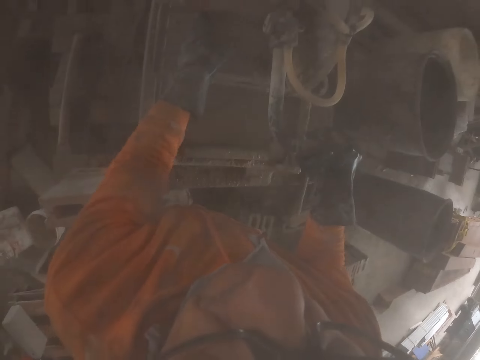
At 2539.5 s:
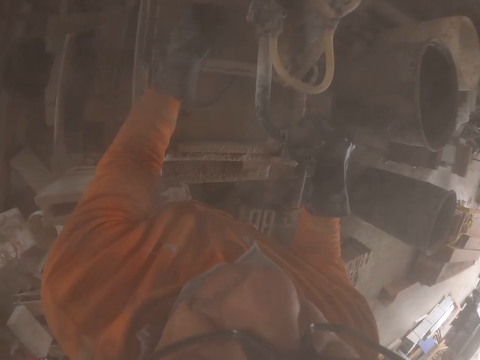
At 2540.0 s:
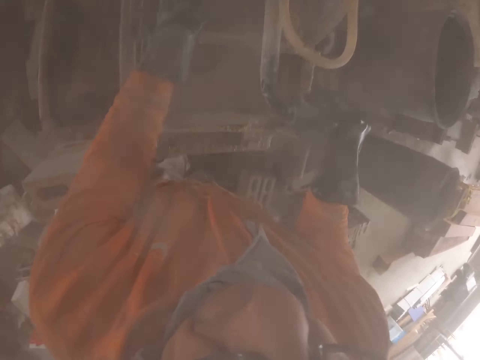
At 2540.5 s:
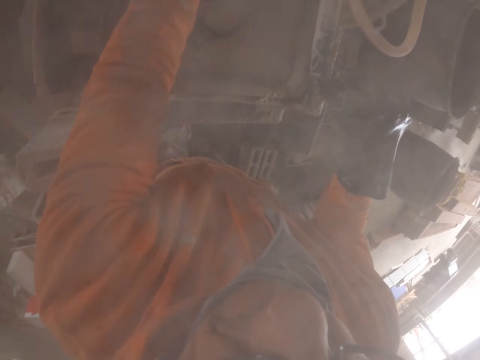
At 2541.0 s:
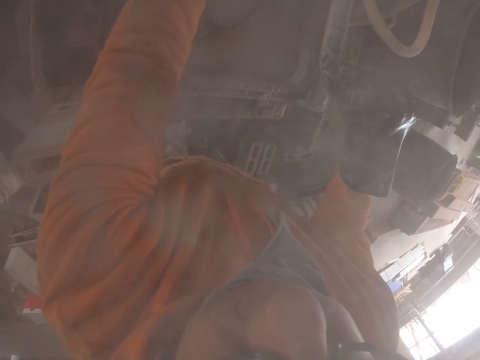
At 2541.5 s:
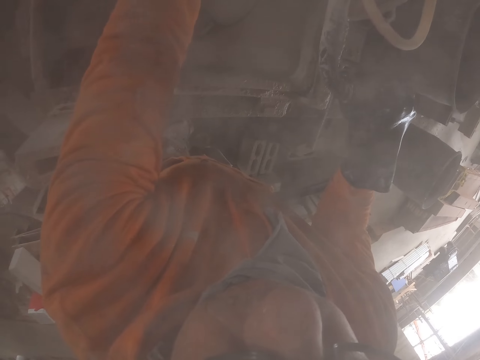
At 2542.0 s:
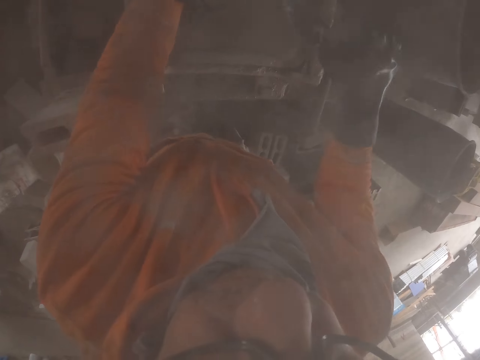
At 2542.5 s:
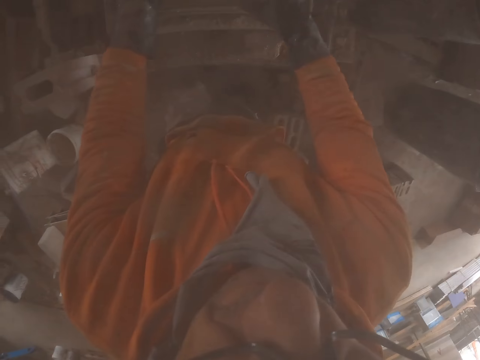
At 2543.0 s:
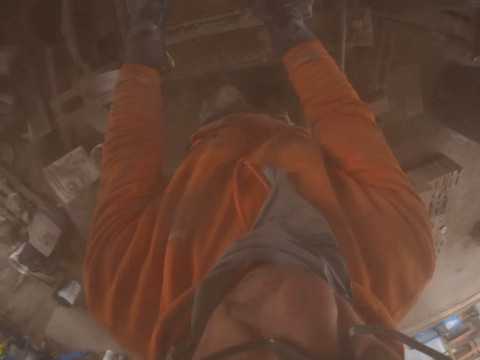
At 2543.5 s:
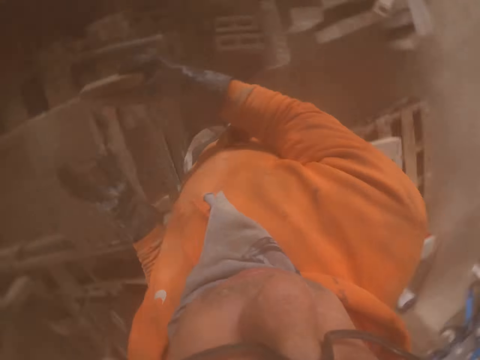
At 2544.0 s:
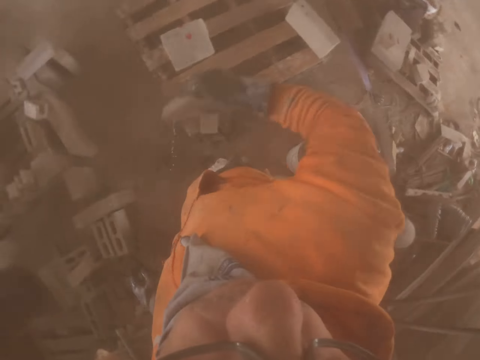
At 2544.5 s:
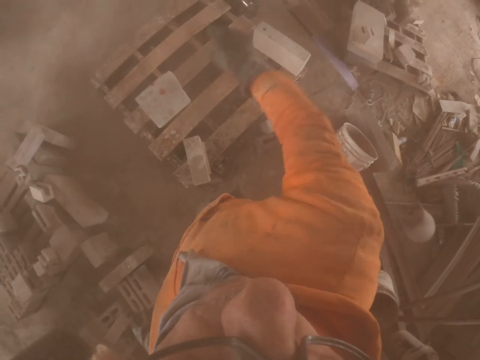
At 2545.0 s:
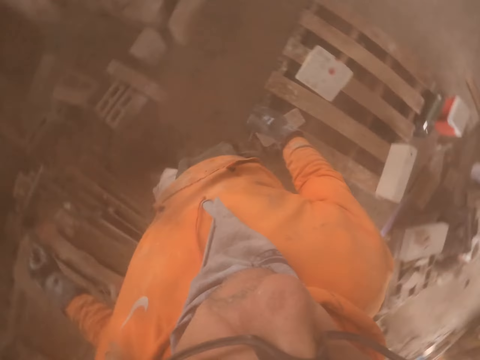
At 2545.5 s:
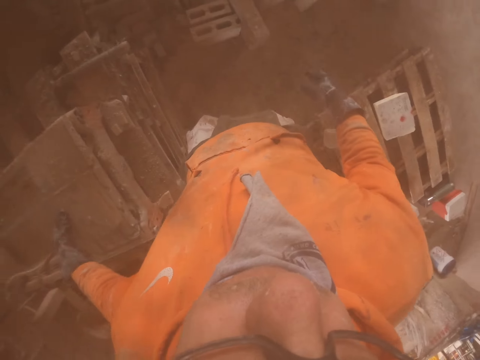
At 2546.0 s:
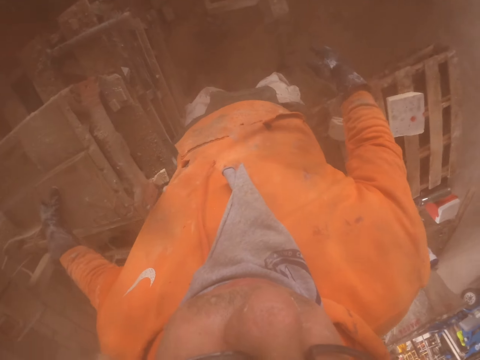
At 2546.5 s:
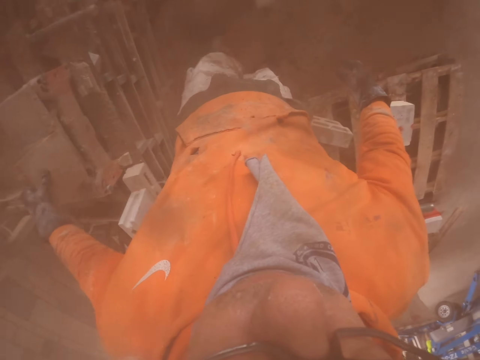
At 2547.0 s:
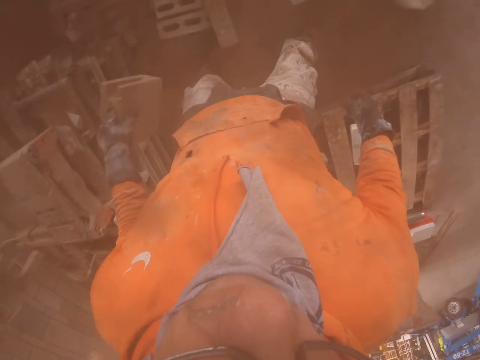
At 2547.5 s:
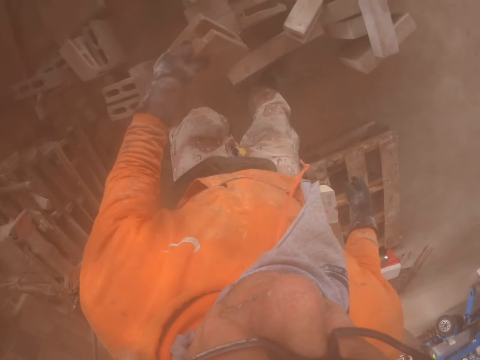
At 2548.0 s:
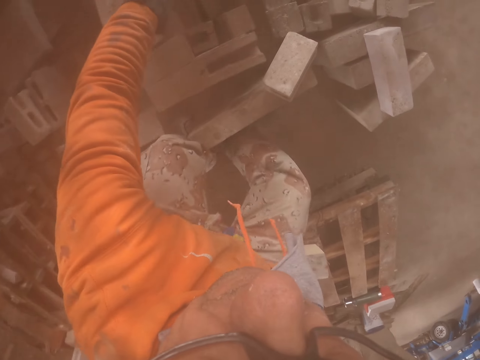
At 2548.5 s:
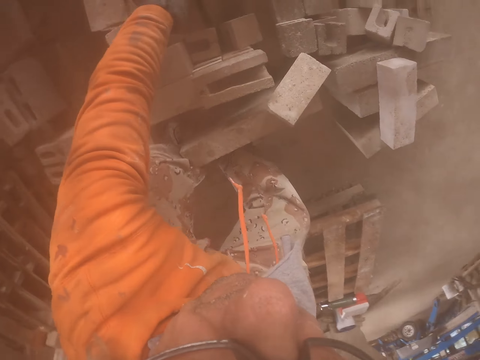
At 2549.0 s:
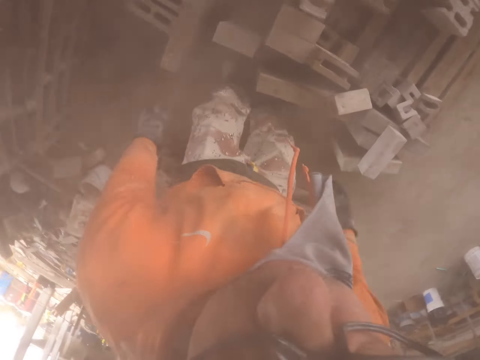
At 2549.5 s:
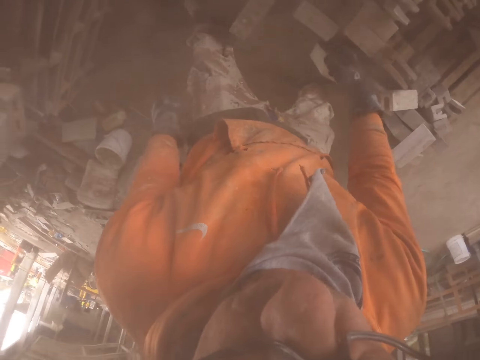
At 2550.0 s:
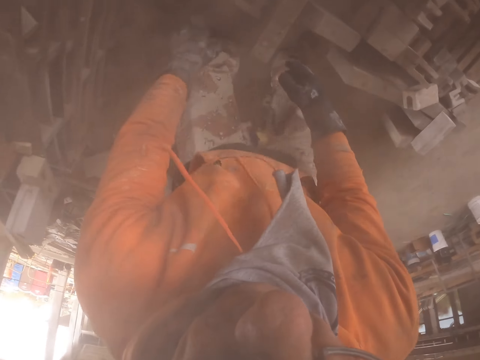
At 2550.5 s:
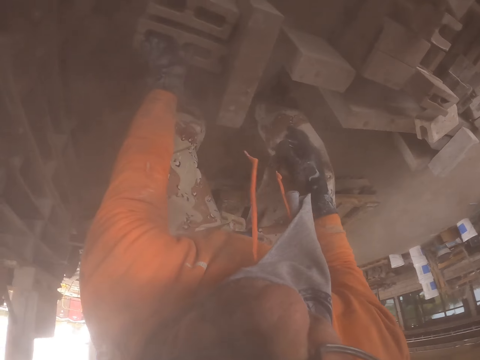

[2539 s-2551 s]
The camera wearer throws the brick. They put the brick down.

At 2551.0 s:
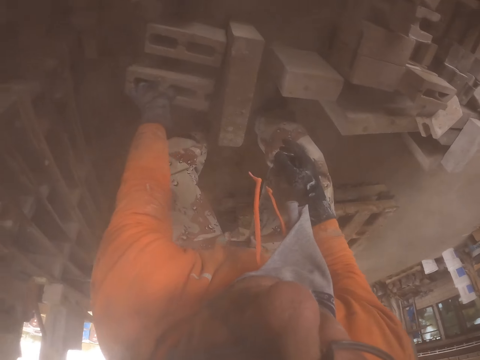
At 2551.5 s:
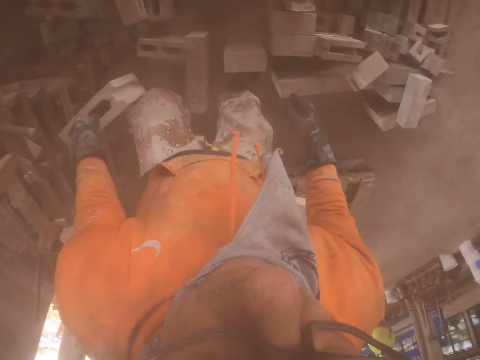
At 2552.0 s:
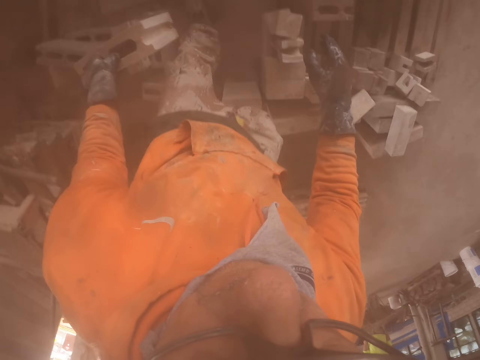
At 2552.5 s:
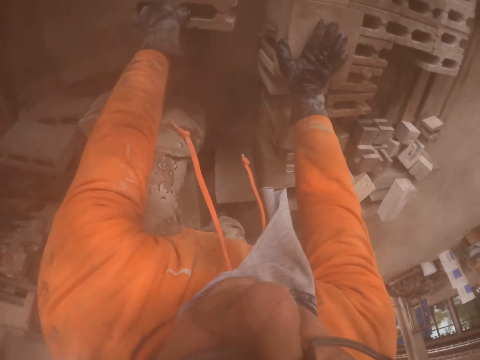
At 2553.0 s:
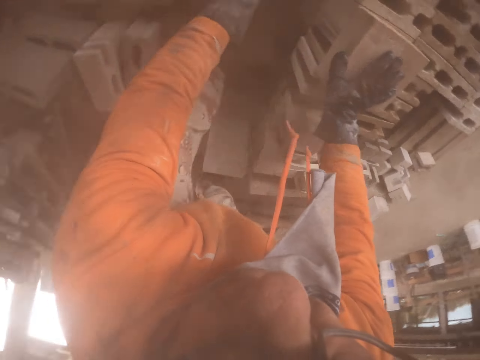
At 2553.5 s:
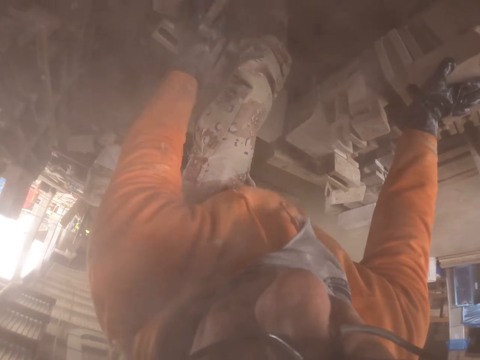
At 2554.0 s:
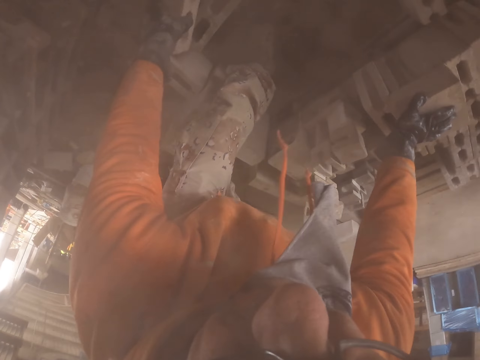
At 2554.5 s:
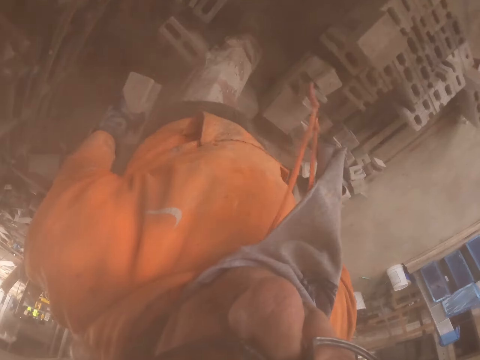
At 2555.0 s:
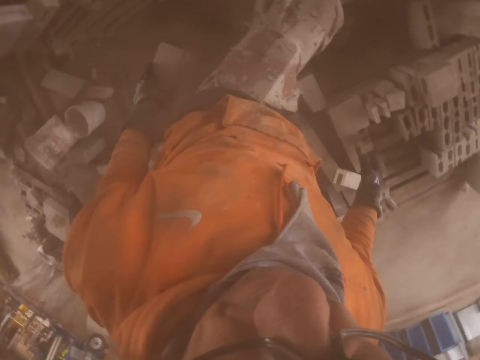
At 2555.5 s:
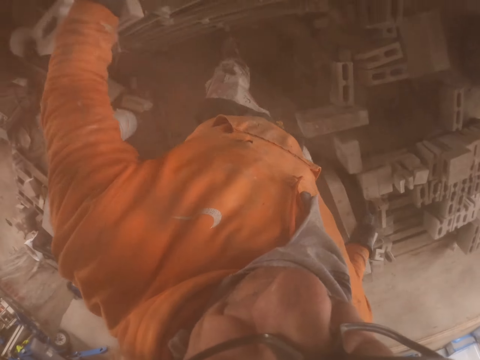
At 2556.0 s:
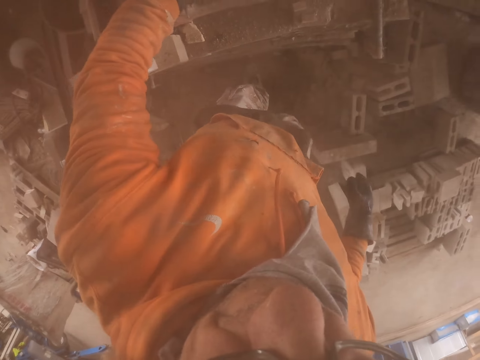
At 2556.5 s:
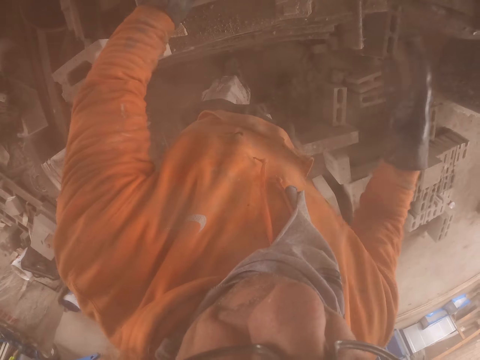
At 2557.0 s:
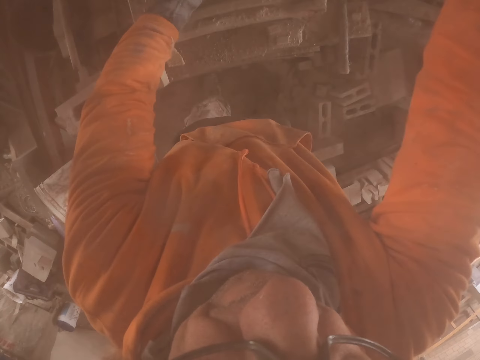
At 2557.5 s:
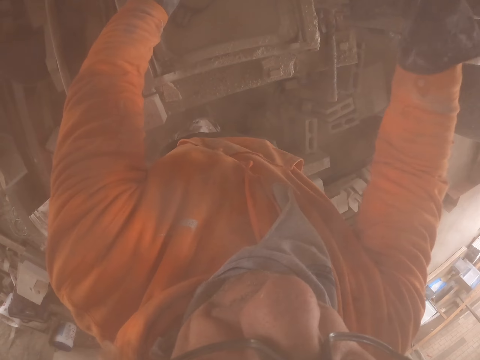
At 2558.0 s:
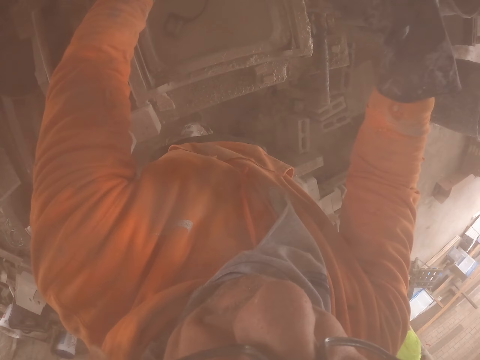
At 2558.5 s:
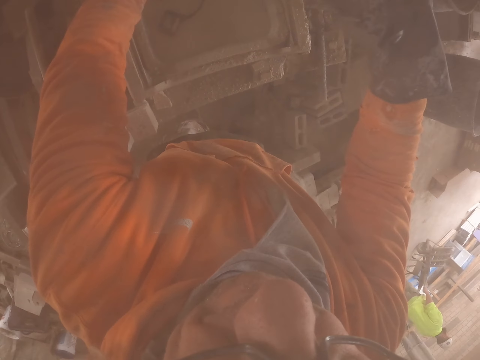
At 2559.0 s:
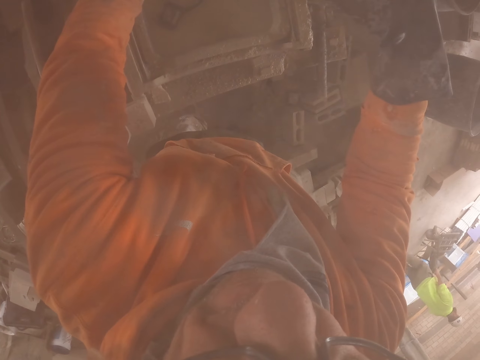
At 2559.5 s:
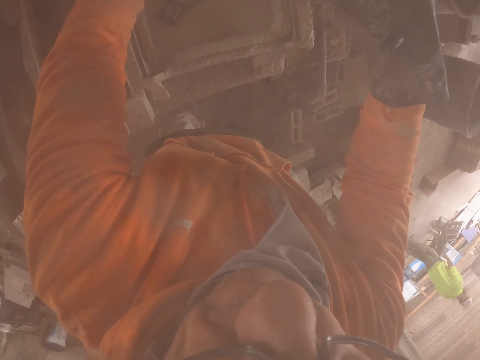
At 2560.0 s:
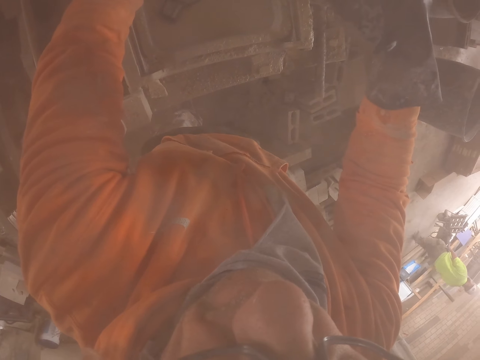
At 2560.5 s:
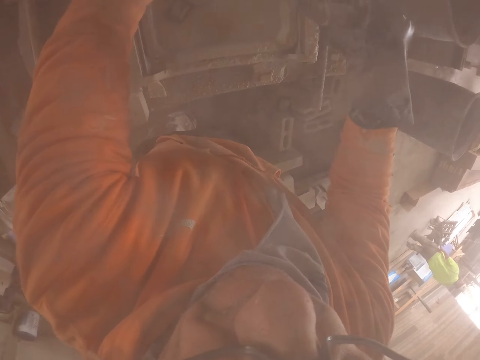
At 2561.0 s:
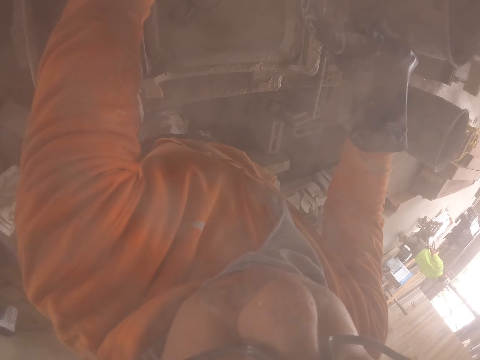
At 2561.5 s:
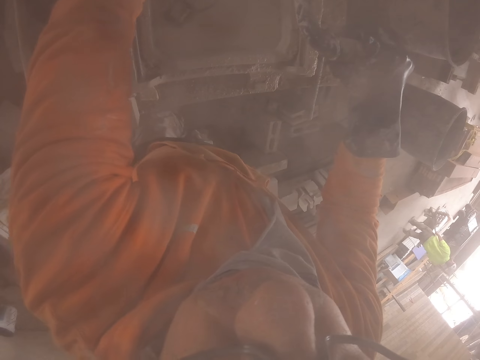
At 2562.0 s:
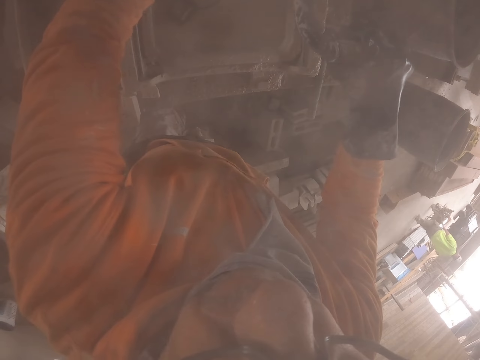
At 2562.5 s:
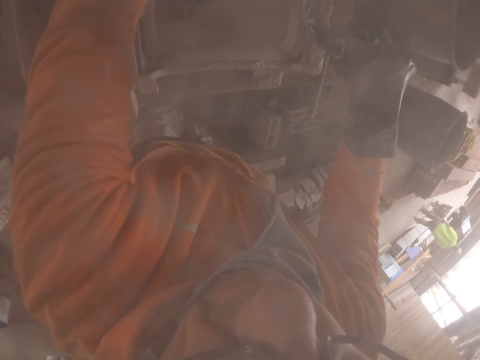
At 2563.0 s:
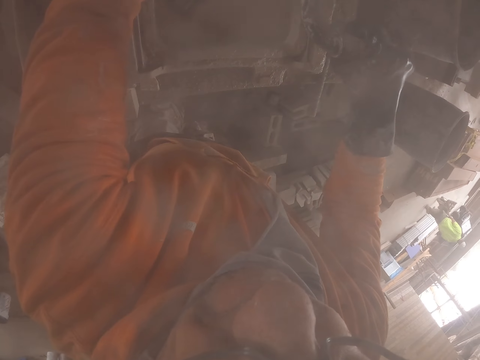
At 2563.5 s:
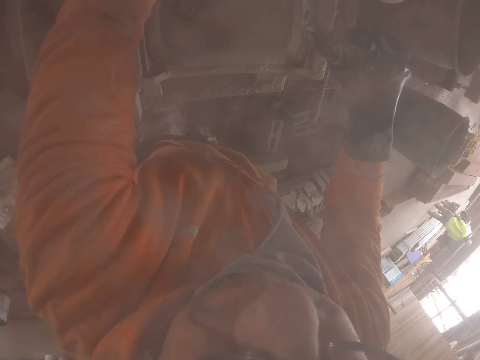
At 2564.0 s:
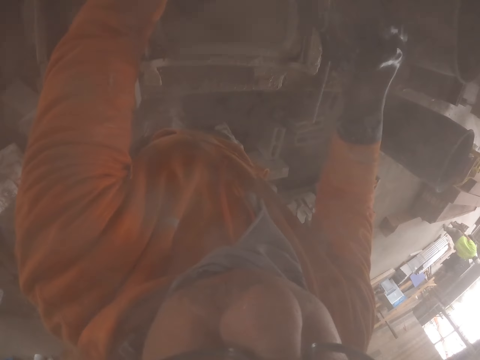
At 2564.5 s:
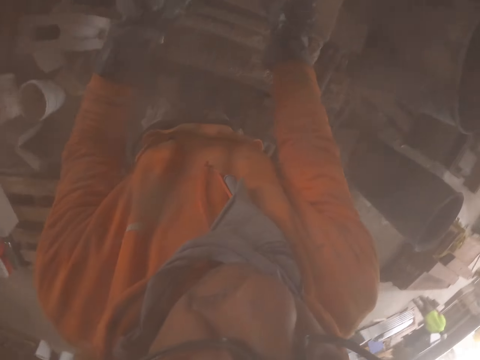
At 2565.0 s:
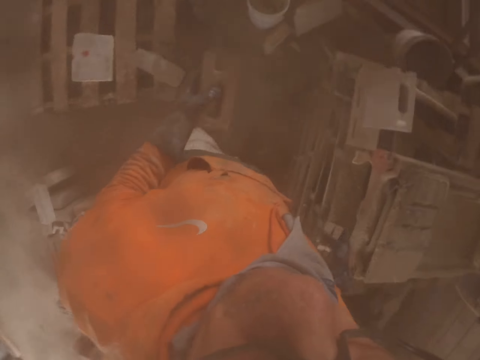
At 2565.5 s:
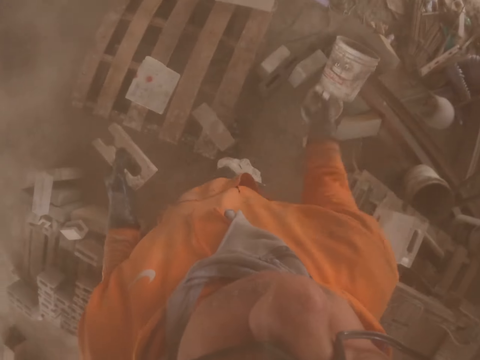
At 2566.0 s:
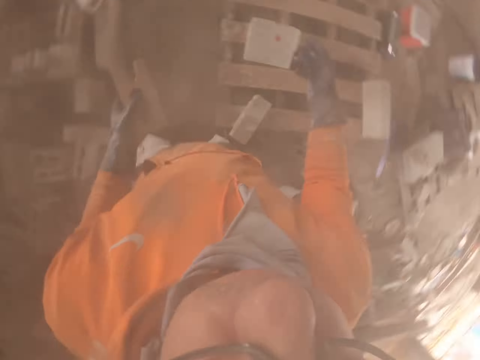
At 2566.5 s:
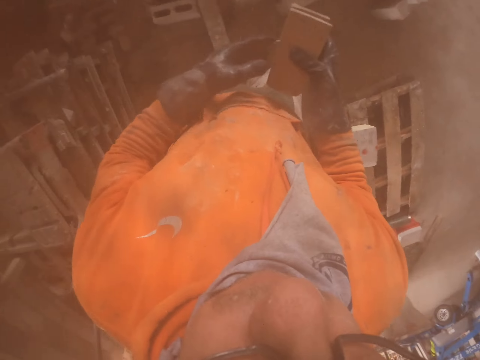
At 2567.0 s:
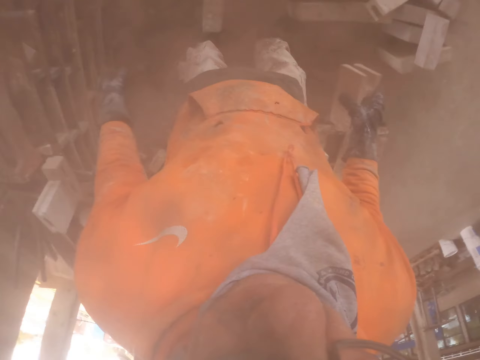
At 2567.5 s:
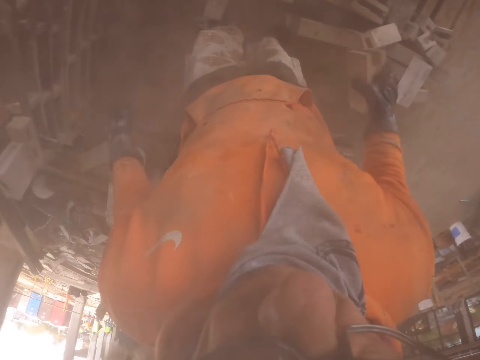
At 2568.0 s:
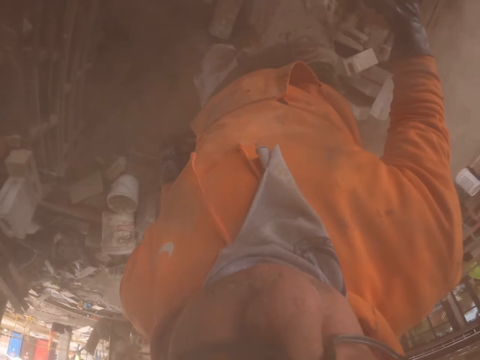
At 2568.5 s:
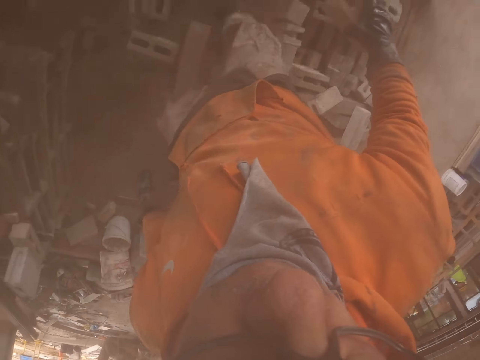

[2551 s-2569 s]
The camera wearer carries the brick. They put the brick down. They put the brick in the cutting machine. They cut the brick with the brick cutting machine. They throw the brick.
